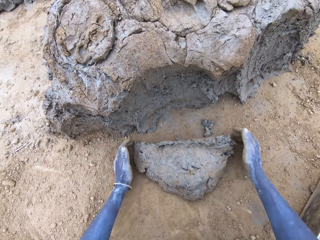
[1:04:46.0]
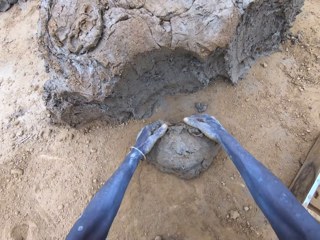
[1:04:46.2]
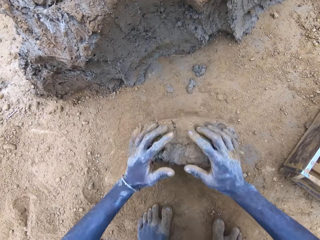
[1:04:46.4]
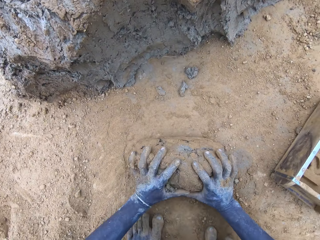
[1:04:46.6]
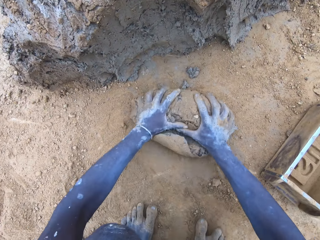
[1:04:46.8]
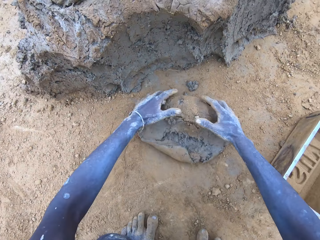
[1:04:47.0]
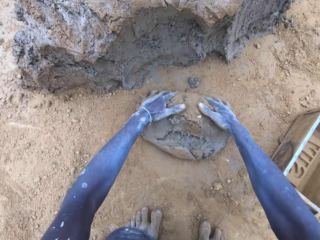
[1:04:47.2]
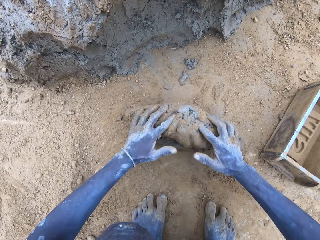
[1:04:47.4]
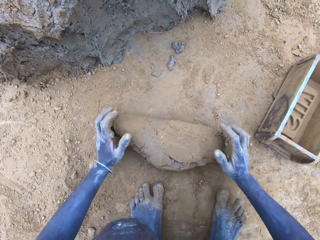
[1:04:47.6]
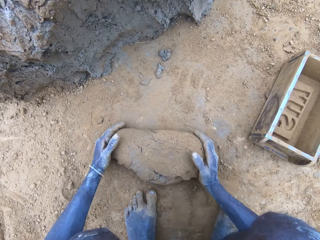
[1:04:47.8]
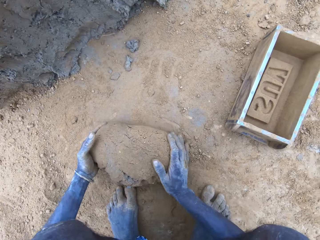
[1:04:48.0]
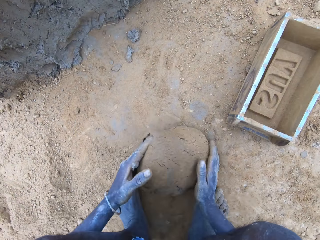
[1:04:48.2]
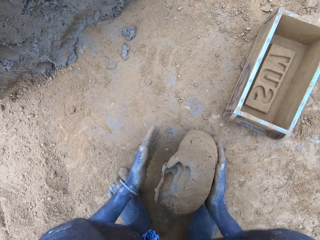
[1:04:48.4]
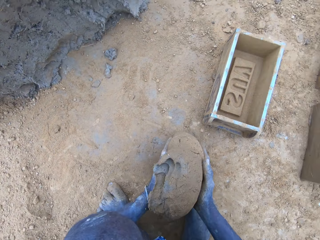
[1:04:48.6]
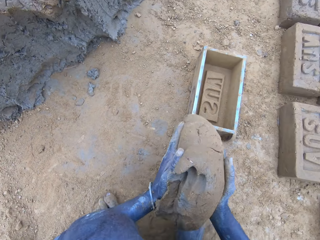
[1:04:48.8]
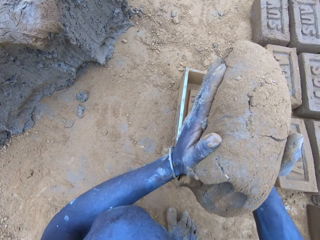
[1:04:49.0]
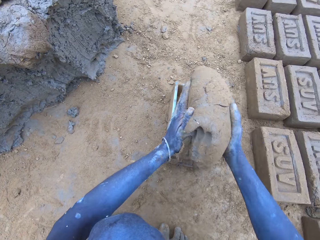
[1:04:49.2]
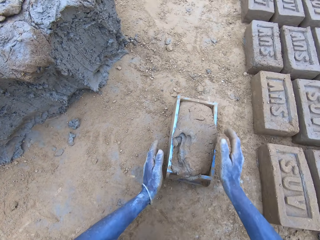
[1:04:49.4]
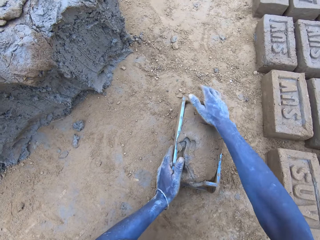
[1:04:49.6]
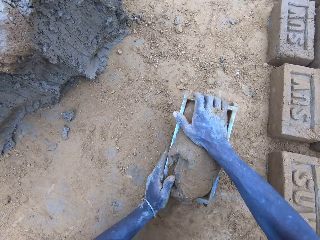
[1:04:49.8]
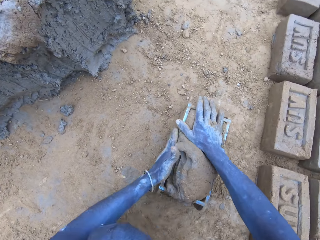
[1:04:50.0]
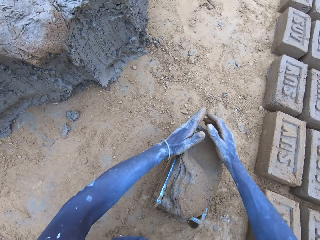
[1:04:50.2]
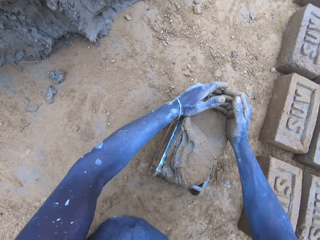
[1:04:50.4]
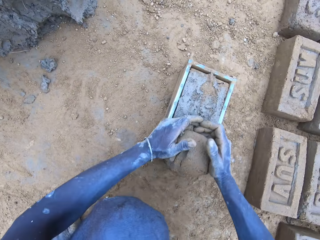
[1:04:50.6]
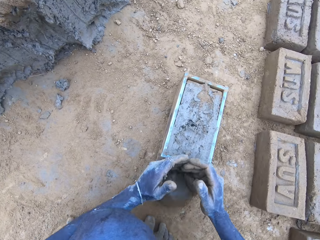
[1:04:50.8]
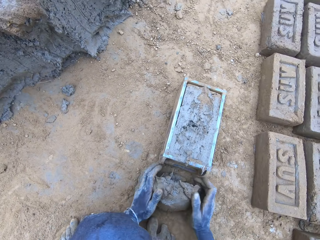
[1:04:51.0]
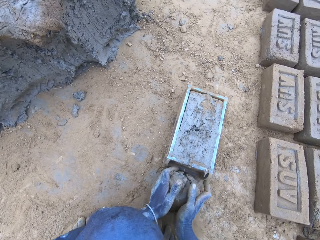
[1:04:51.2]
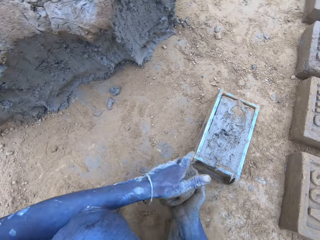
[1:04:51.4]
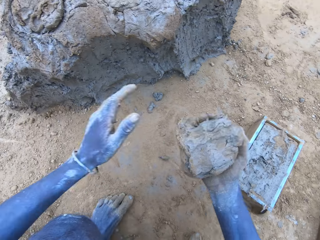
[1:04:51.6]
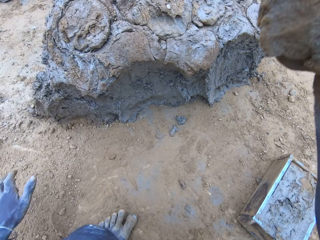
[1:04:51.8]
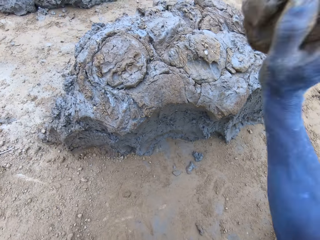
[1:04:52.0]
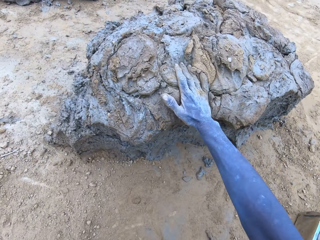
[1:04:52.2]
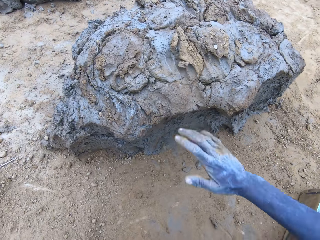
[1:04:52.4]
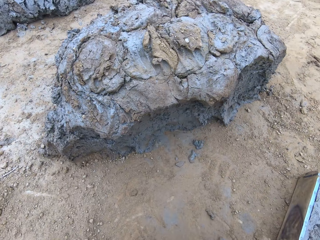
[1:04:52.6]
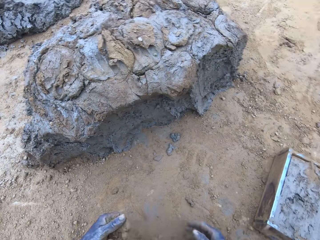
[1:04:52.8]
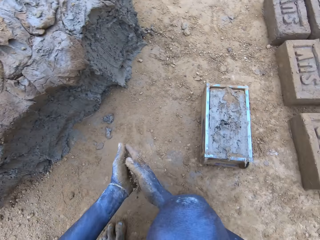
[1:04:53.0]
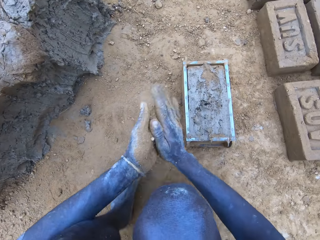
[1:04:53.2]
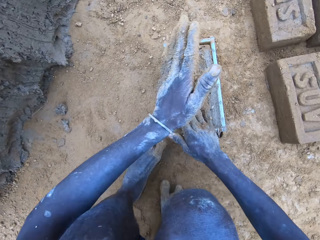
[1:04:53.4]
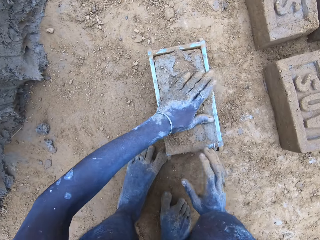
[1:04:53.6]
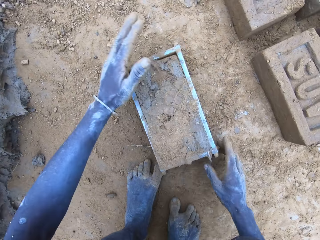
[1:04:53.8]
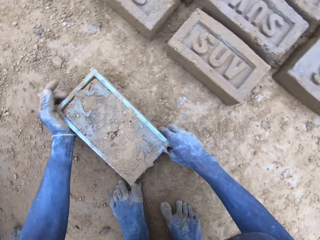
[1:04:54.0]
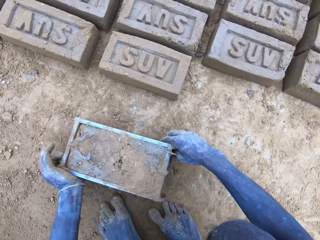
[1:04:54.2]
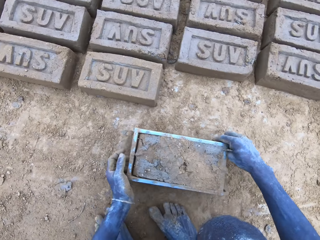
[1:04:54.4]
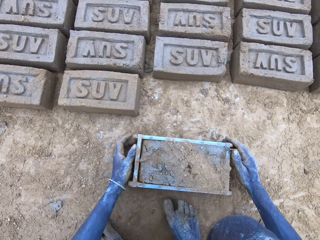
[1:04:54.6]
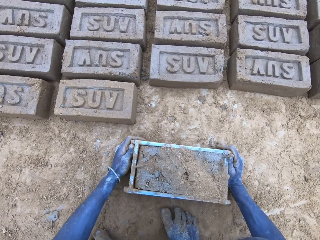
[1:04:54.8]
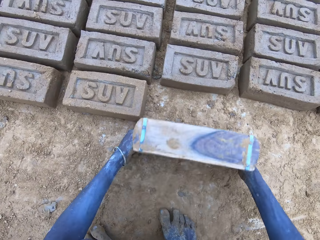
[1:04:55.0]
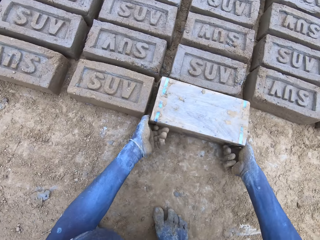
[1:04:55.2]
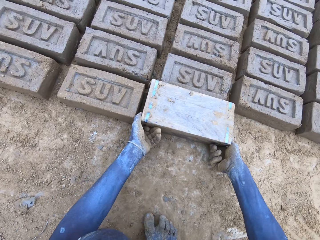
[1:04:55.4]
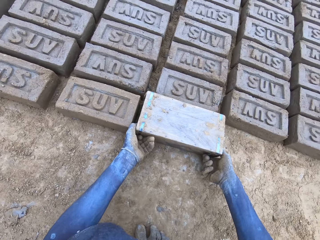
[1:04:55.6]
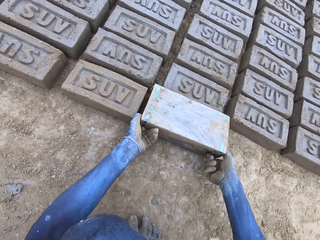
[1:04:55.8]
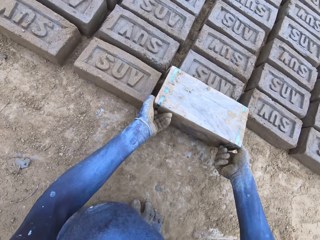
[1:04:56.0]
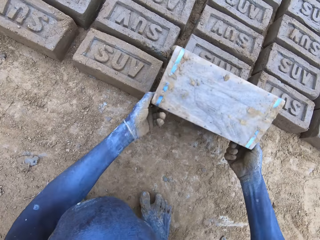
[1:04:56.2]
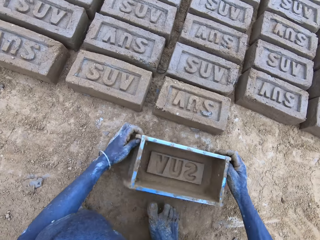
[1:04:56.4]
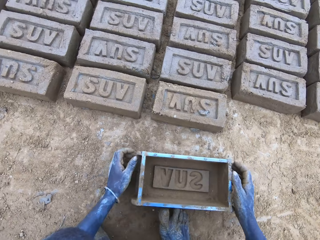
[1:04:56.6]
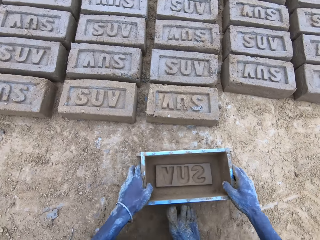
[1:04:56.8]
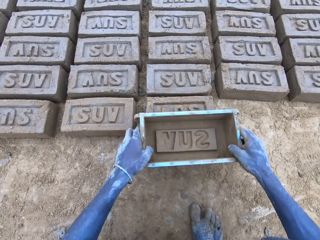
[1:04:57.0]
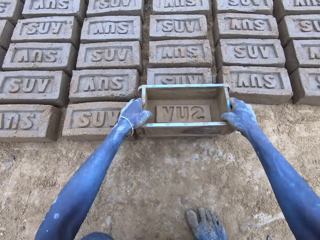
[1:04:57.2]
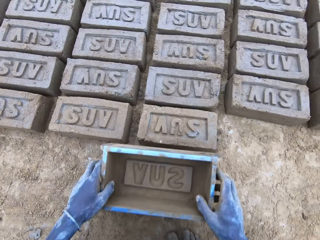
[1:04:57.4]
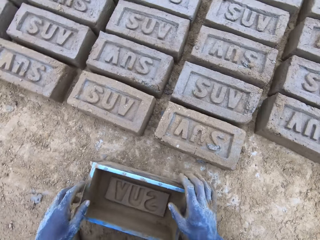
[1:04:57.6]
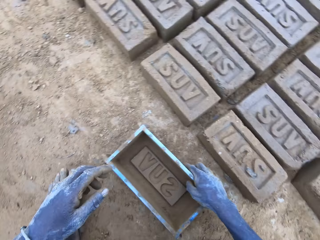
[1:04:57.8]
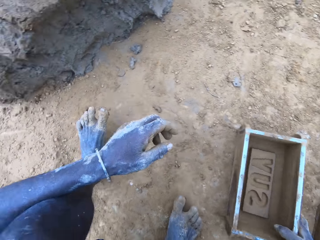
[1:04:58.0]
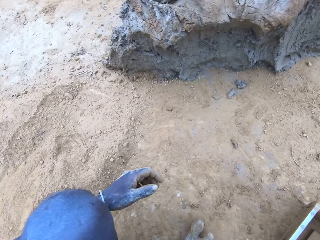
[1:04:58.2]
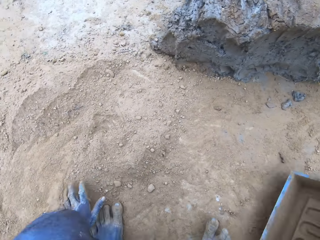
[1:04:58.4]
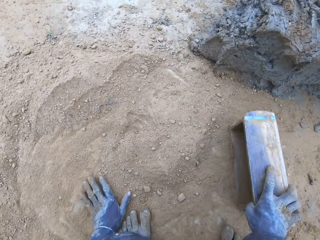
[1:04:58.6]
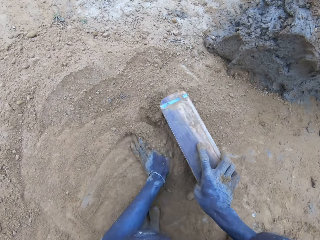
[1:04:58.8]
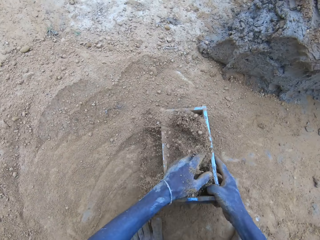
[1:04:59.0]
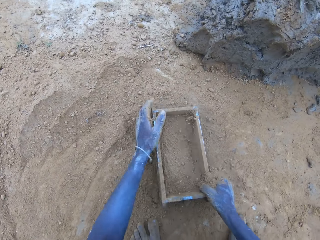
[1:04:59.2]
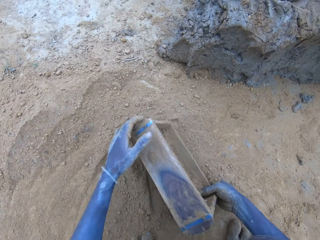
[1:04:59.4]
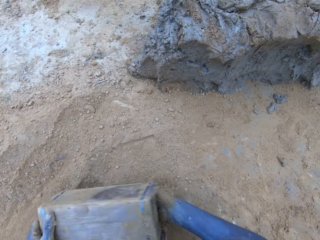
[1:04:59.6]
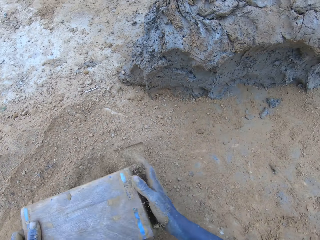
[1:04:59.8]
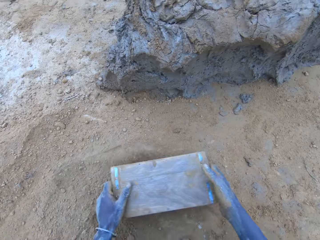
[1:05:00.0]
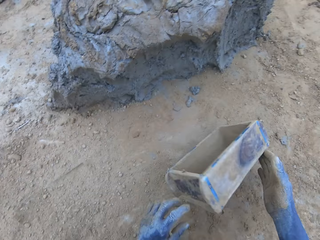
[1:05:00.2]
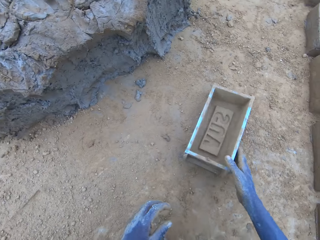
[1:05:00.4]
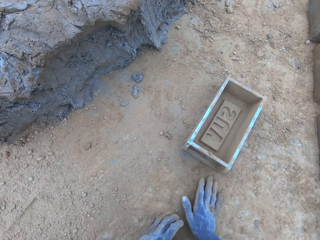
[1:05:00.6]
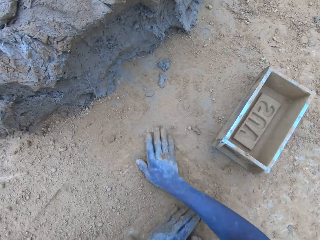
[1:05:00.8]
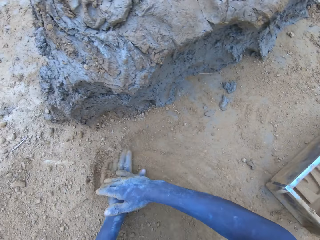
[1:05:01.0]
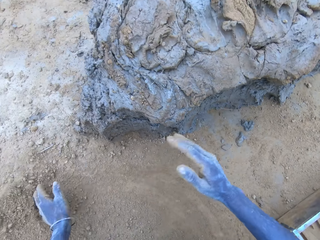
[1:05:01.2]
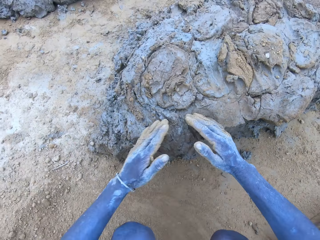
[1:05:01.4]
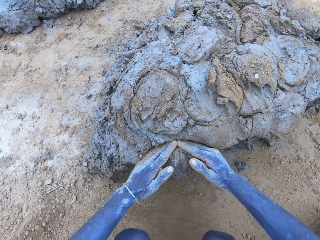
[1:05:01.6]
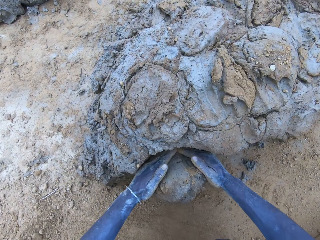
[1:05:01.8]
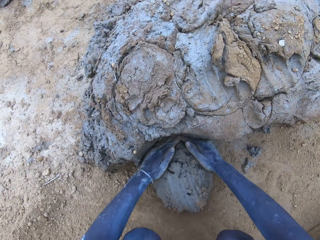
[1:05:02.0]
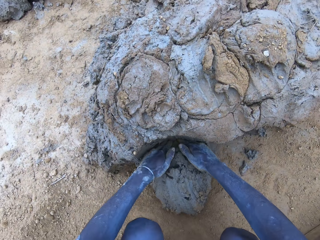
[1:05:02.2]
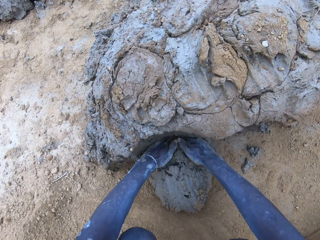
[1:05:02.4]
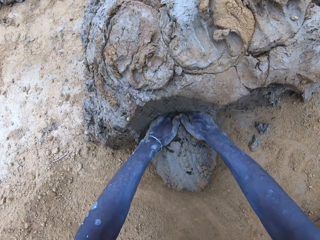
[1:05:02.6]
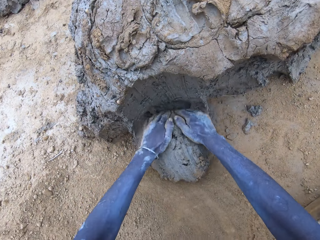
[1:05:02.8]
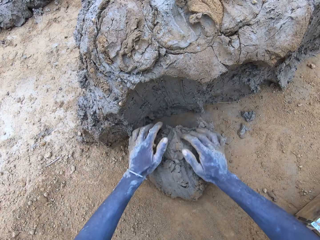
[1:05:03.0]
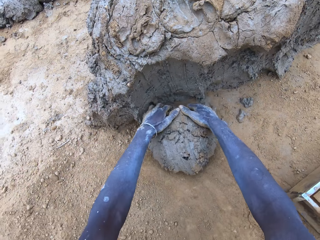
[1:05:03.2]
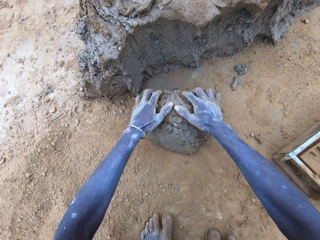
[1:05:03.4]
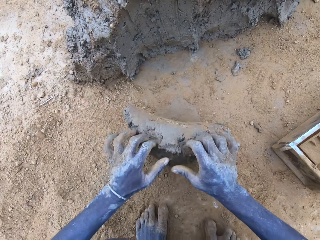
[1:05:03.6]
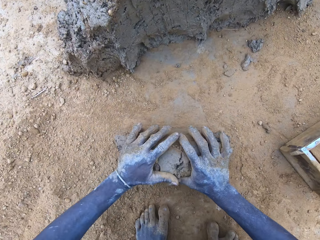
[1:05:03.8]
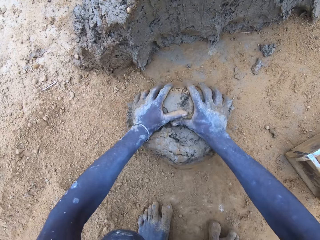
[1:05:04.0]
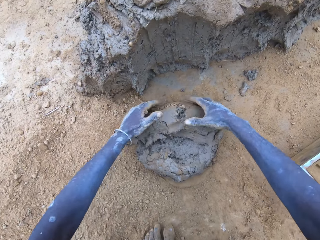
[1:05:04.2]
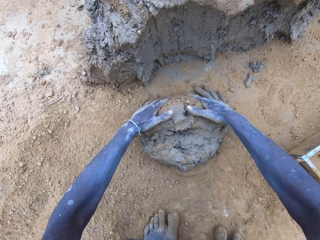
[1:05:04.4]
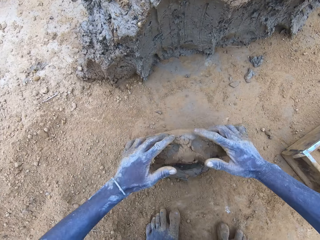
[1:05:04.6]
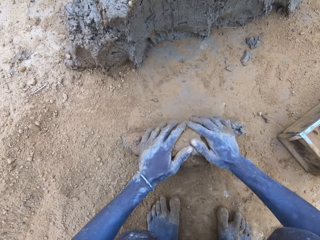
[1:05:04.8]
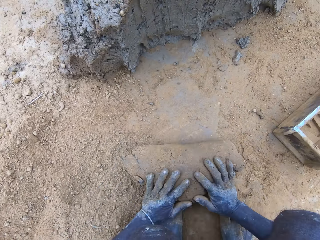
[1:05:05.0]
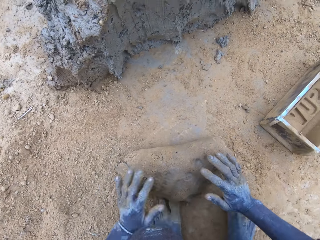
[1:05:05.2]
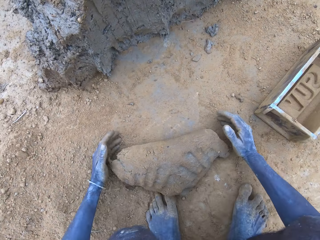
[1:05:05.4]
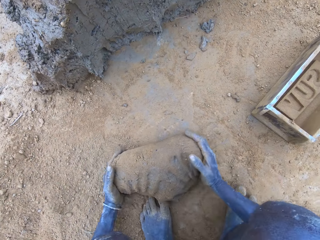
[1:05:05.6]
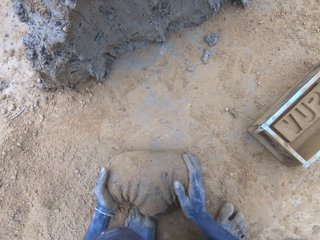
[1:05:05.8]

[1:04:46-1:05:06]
The camera wearer molds the mud. They drop the mud in the brick mold. They drop the mud. They put the brick on the ground. They put the soil in the brick mold. They cut the mud. They put the mud in something. They mold the mud.

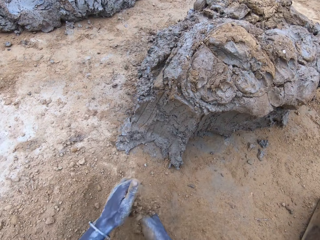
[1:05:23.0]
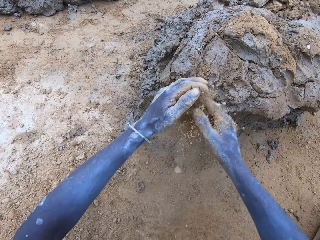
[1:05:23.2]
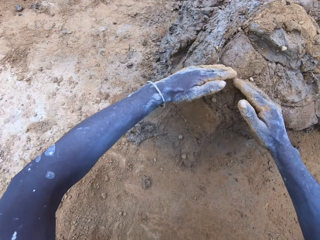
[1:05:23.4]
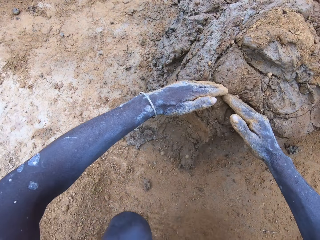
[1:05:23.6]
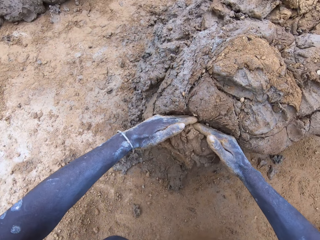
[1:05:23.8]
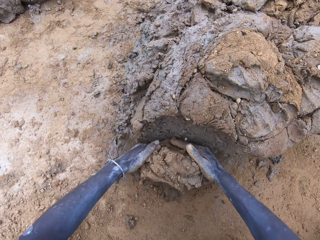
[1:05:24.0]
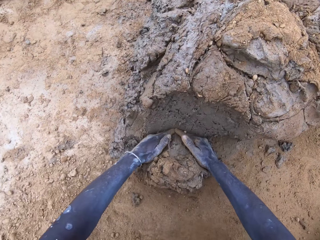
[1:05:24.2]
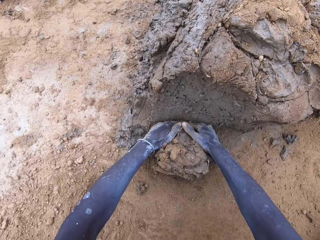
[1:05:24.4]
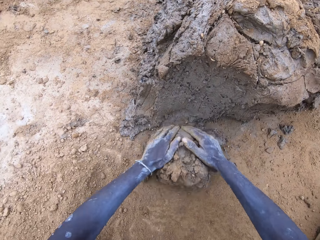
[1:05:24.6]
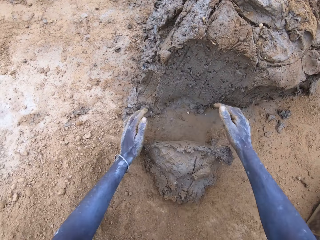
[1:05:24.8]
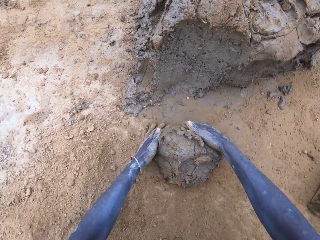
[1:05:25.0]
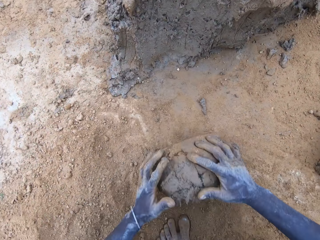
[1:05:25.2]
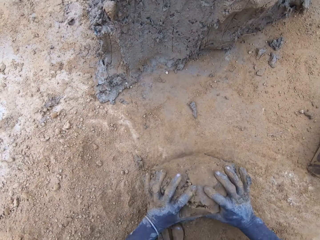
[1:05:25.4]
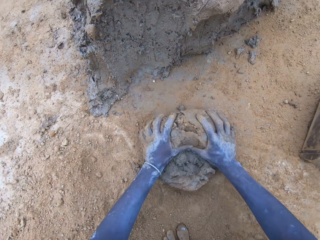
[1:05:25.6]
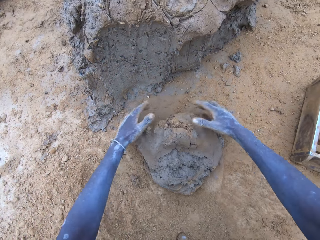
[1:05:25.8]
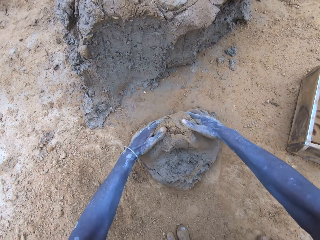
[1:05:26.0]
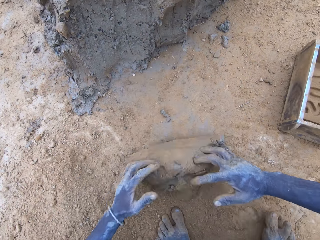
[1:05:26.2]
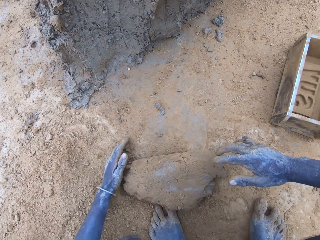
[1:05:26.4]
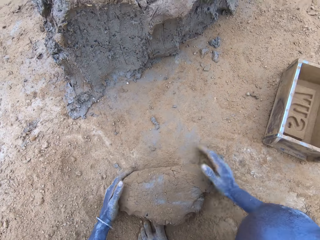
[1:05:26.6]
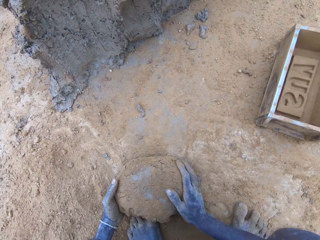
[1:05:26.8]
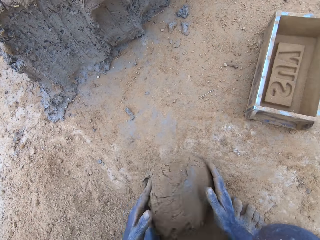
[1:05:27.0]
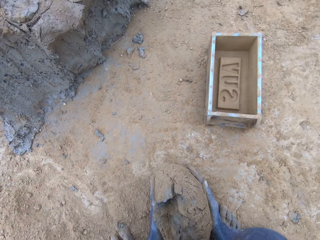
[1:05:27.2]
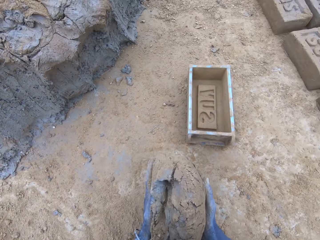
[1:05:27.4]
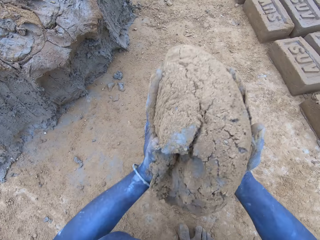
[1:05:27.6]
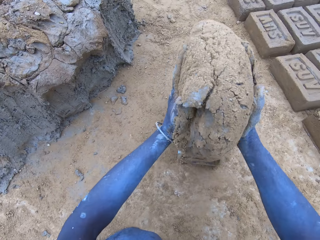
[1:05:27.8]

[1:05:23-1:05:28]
The camera wearer cuts the mud. They hold the mud. They put the mud in something.
